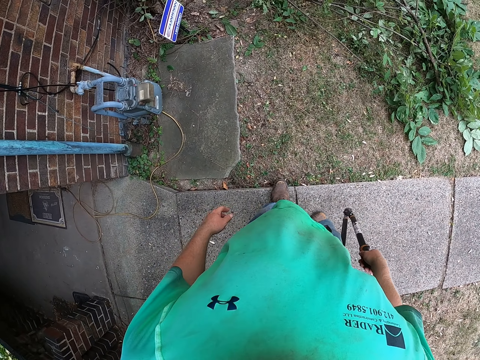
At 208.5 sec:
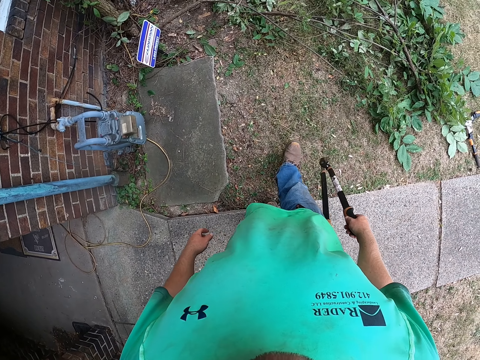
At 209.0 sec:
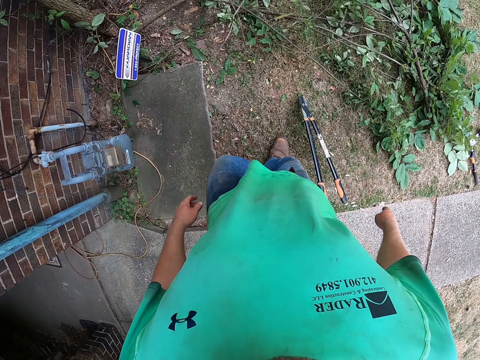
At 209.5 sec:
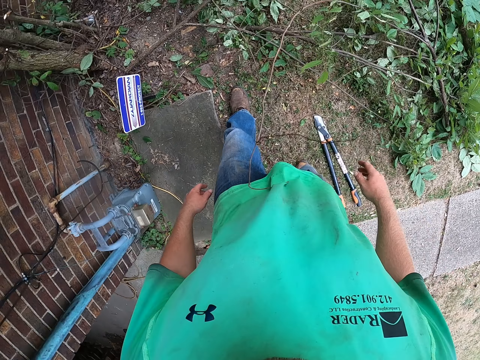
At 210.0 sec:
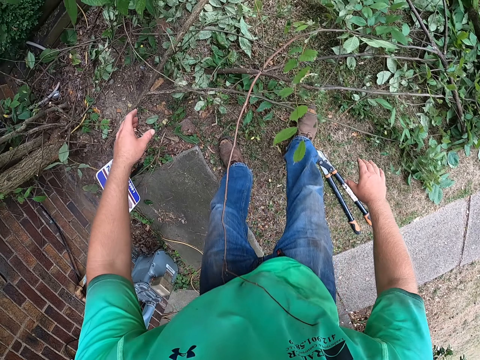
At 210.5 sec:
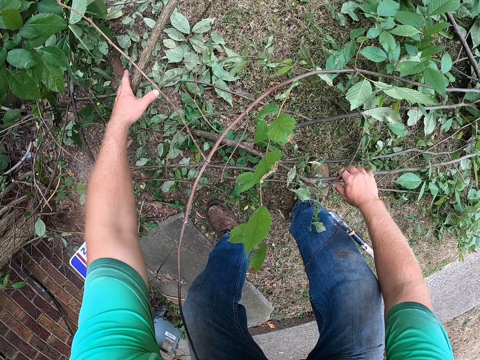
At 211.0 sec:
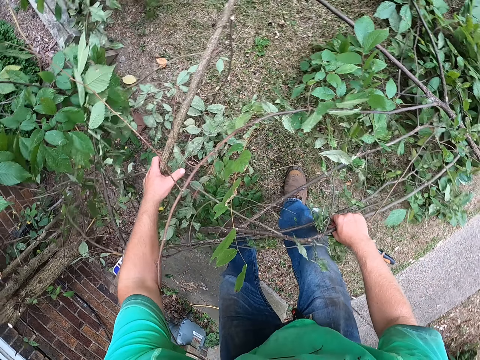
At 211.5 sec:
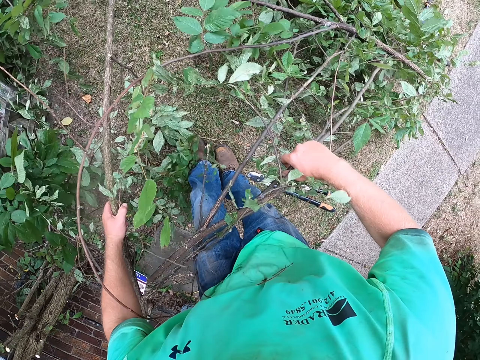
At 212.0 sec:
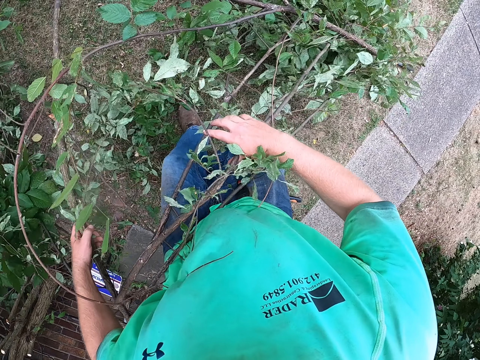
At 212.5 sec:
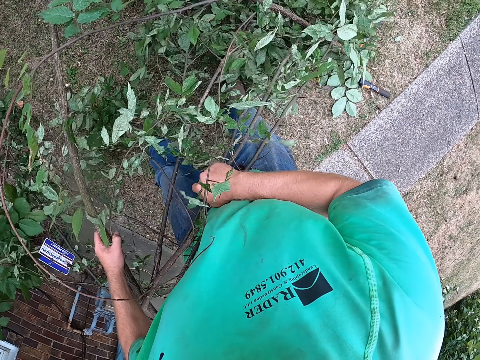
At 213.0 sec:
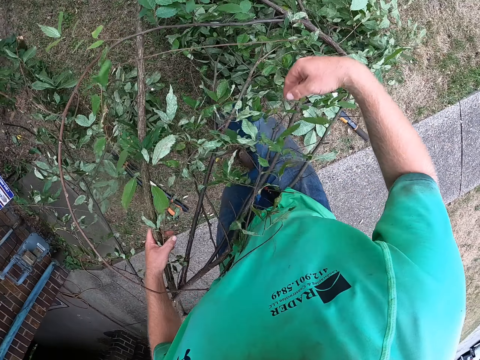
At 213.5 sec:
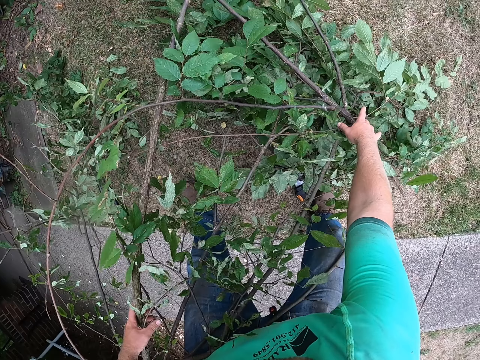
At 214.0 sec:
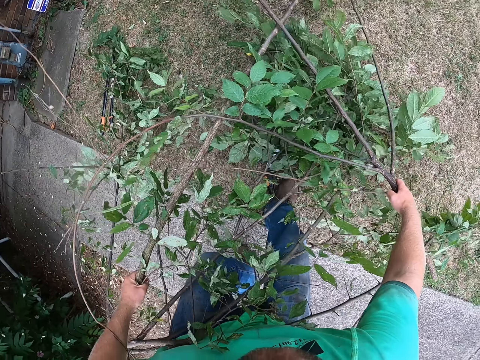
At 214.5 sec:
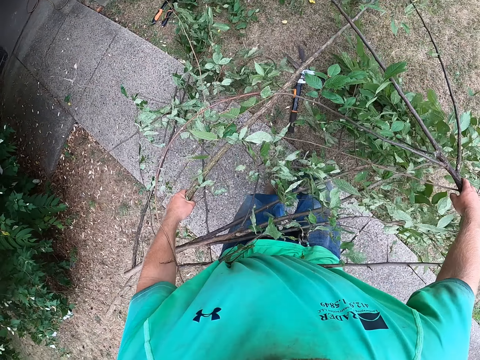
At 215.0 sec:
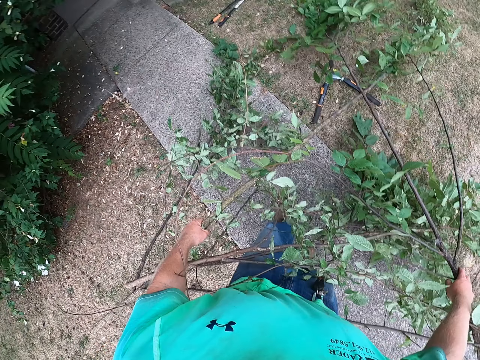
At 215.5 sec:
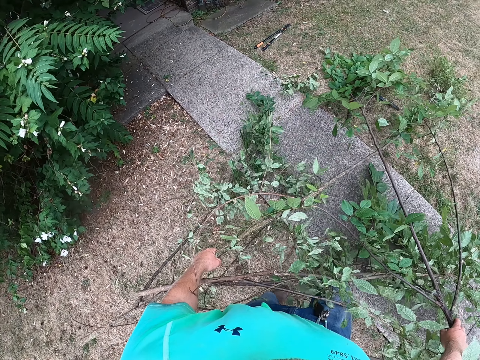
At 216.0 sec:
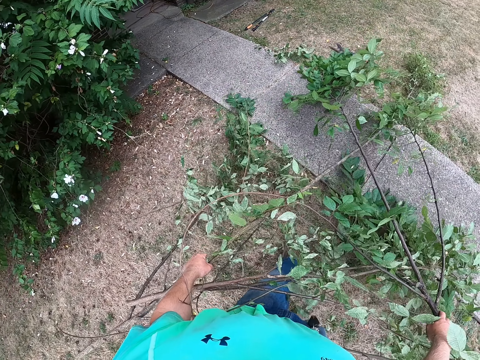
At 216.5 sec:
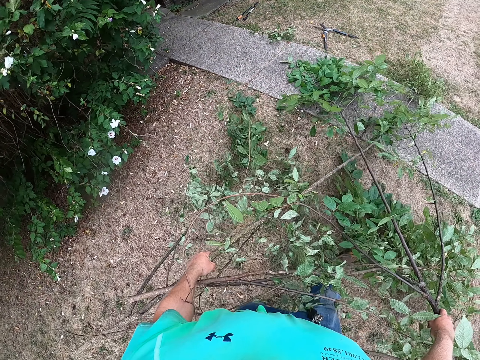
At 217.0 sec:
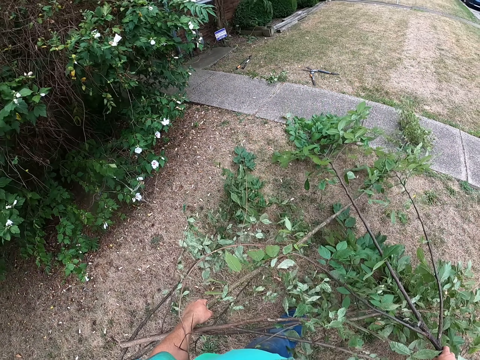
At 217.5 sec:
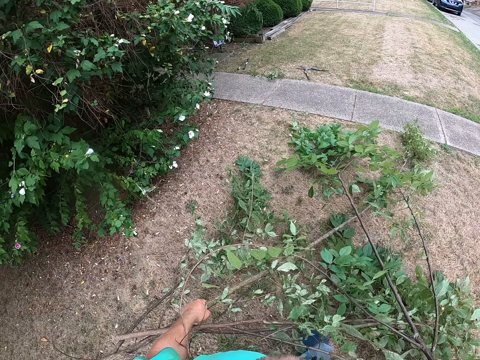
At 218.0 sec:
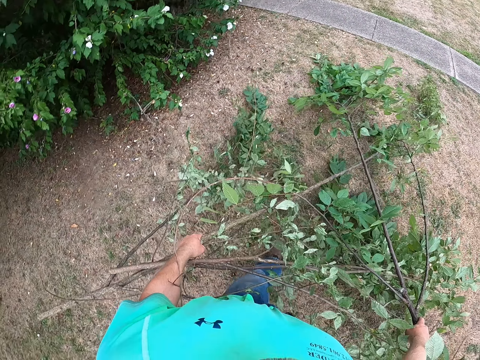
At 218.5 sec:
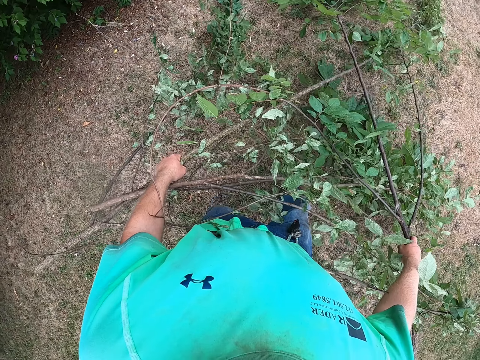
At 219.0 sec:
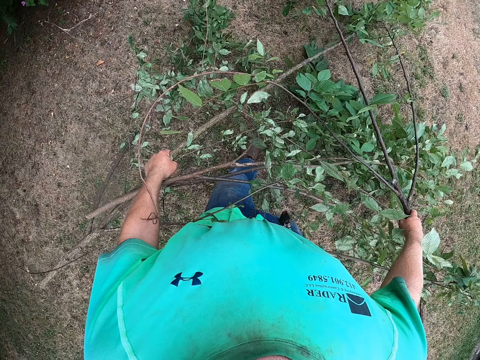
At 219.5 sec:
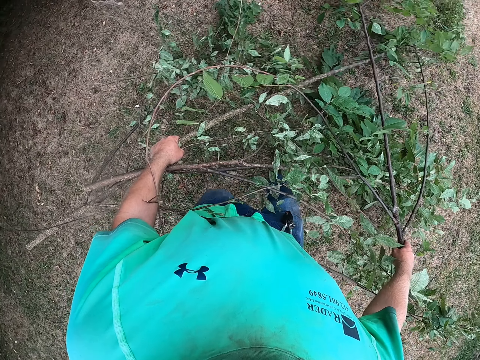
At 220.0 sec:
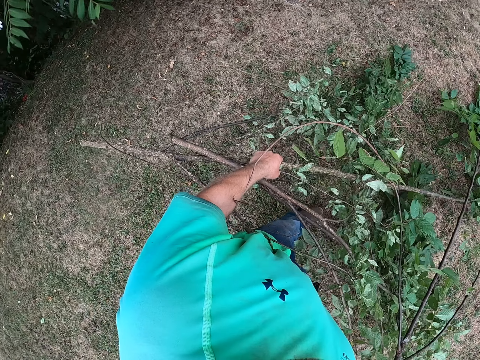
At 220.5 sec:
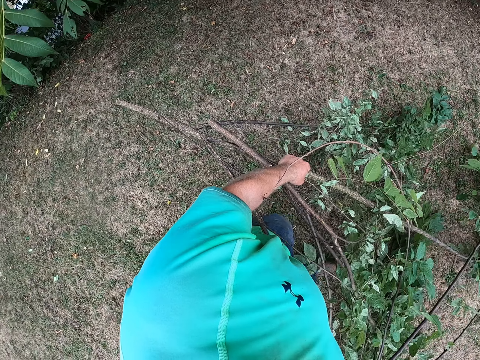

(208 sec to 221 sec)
The camera wearer drops the pruning shears on the ground with his right hand. He looks around the garden. He picks up the vines and branches on the ground with both hands. He moves the branches on the ground. He drags the vines and branches across the garden with both hands.

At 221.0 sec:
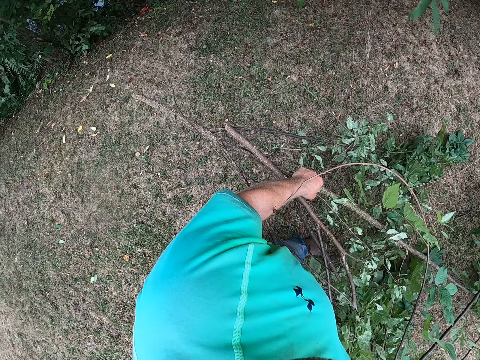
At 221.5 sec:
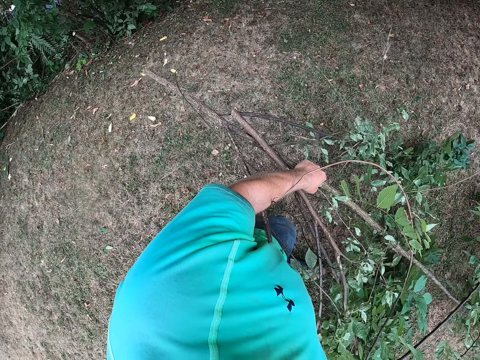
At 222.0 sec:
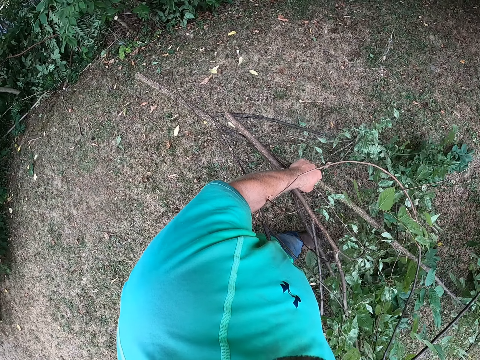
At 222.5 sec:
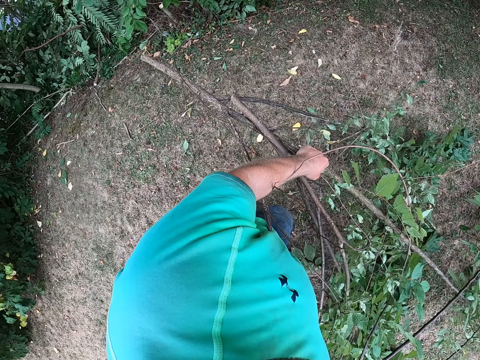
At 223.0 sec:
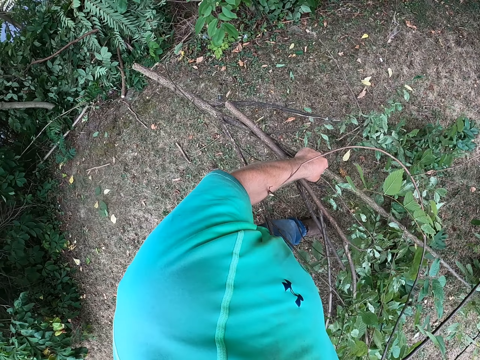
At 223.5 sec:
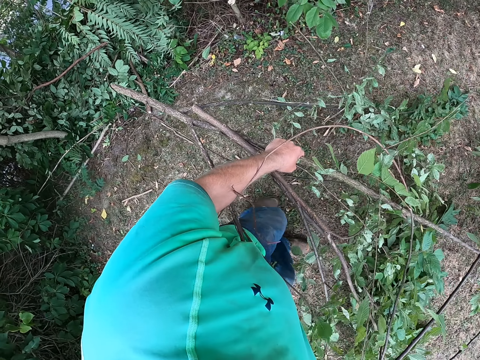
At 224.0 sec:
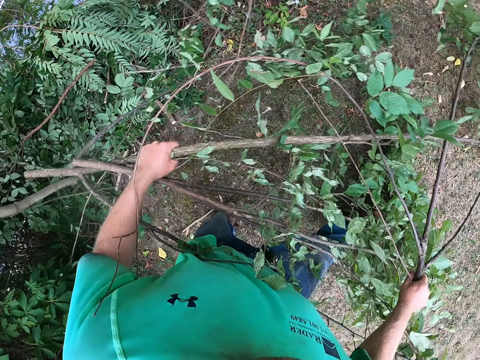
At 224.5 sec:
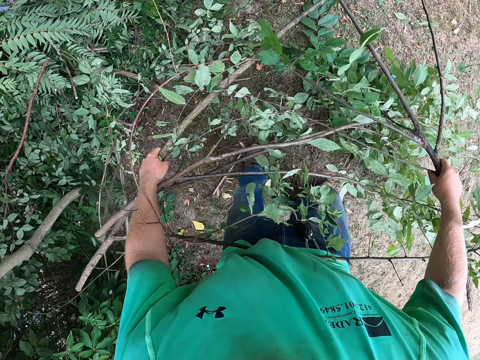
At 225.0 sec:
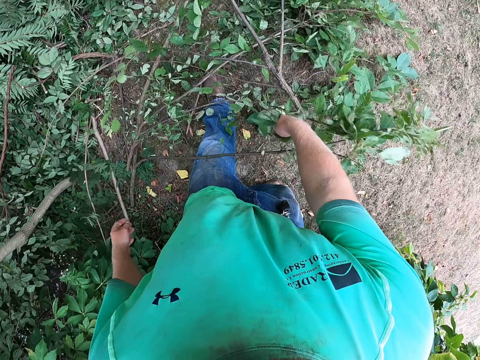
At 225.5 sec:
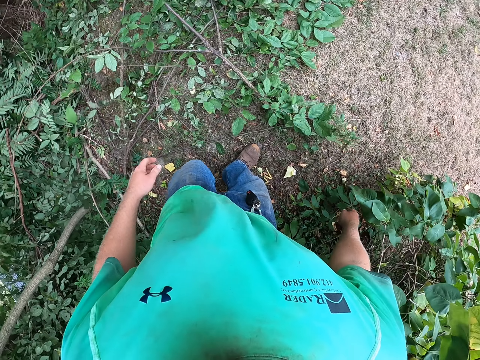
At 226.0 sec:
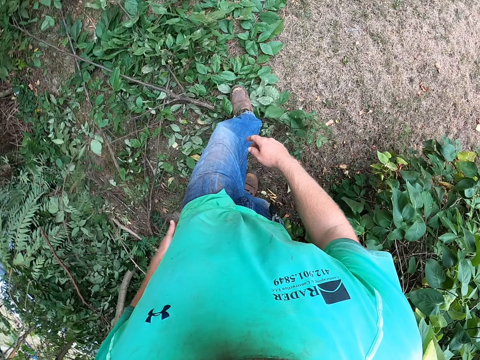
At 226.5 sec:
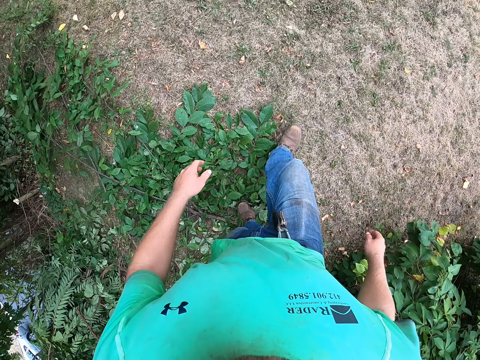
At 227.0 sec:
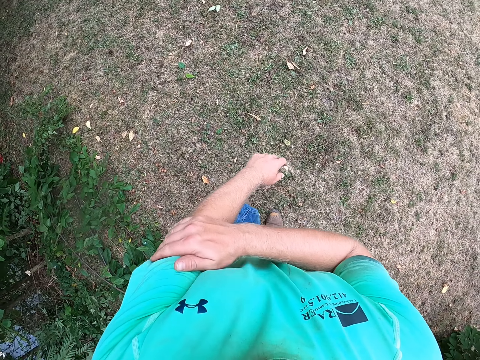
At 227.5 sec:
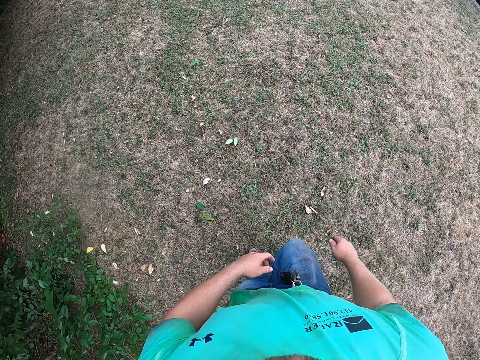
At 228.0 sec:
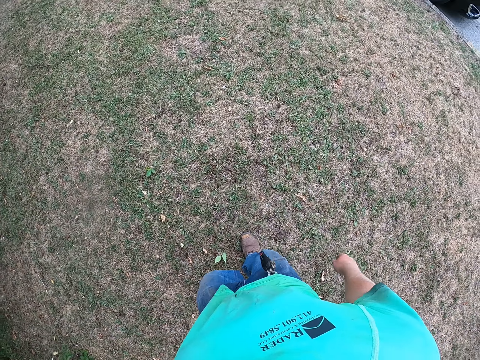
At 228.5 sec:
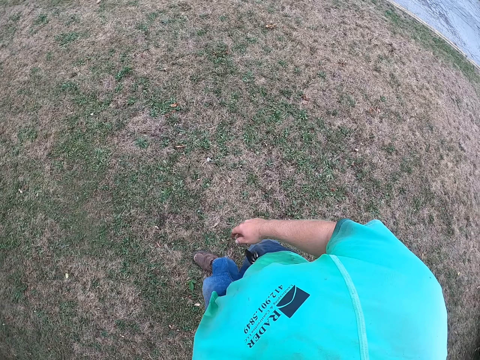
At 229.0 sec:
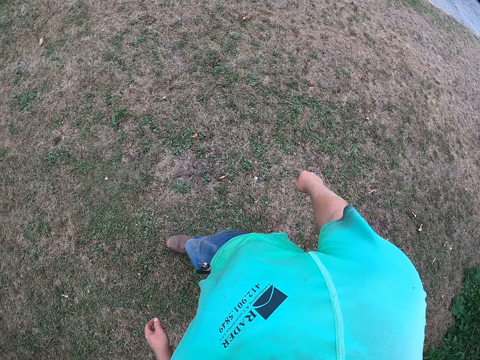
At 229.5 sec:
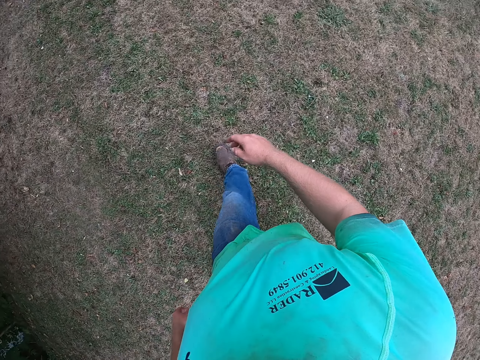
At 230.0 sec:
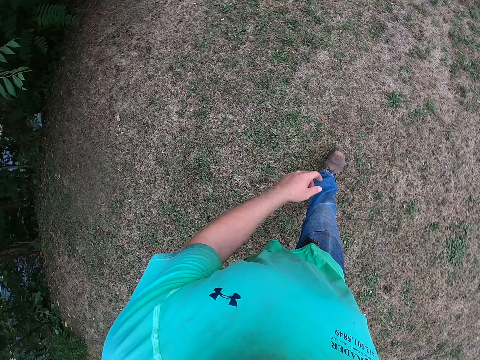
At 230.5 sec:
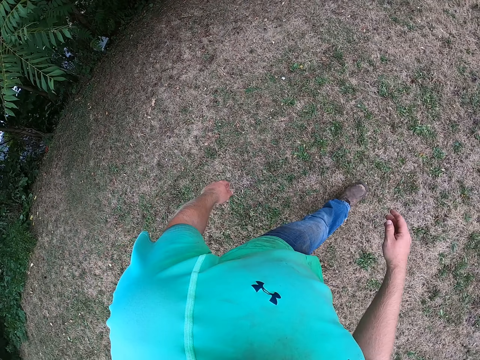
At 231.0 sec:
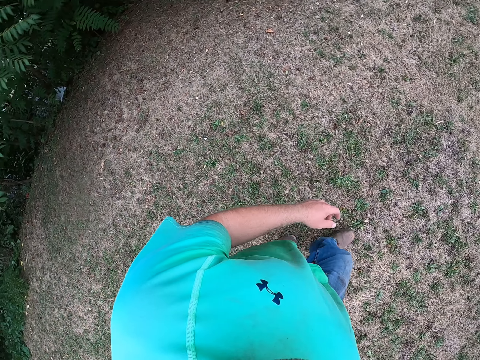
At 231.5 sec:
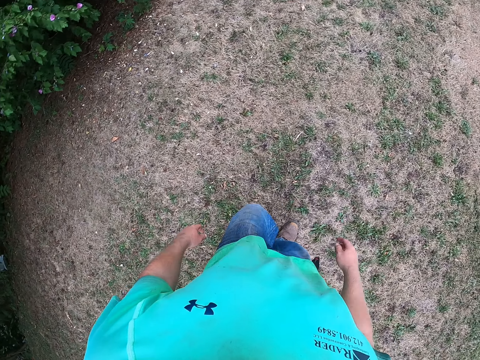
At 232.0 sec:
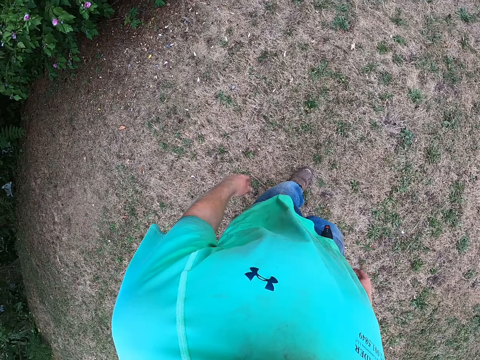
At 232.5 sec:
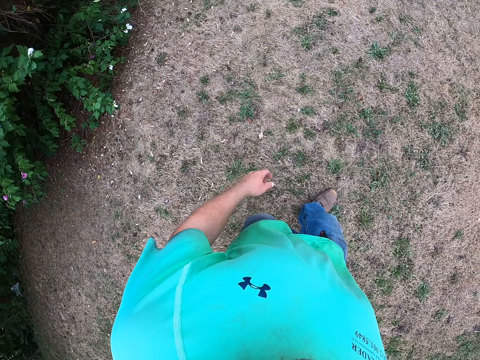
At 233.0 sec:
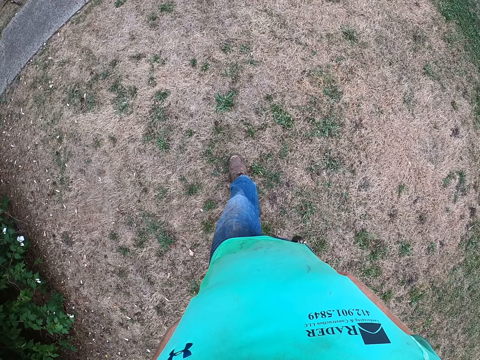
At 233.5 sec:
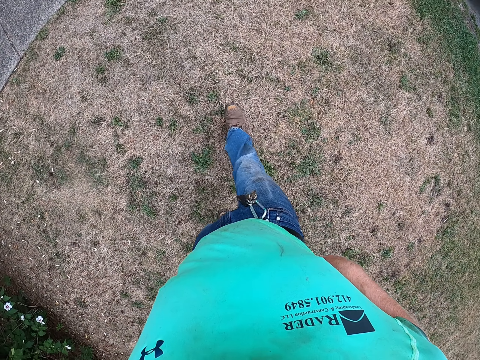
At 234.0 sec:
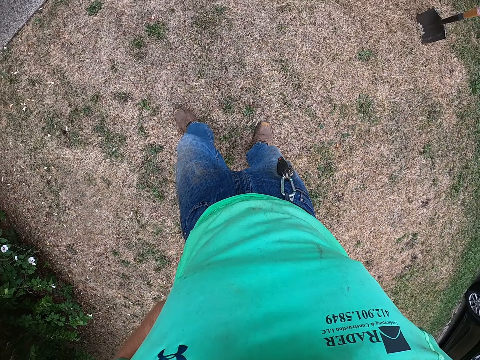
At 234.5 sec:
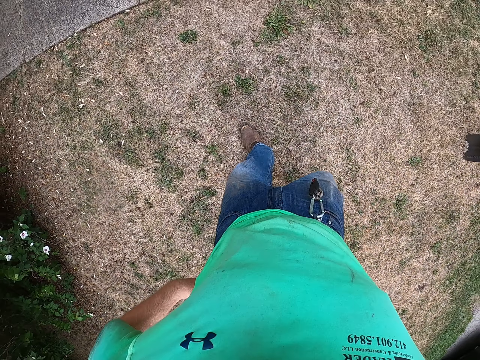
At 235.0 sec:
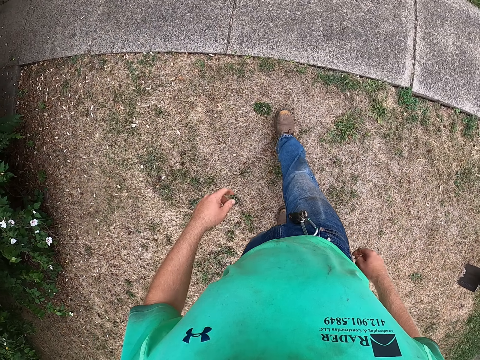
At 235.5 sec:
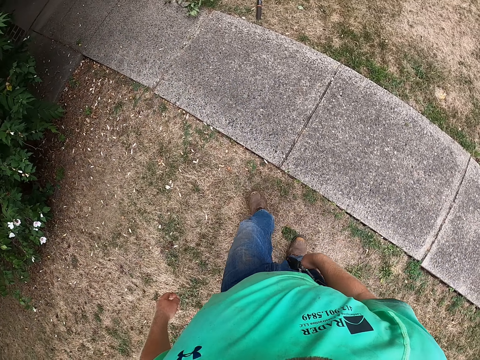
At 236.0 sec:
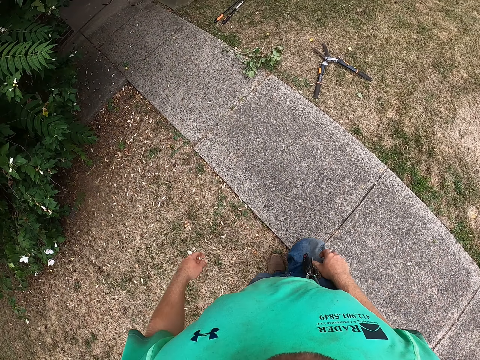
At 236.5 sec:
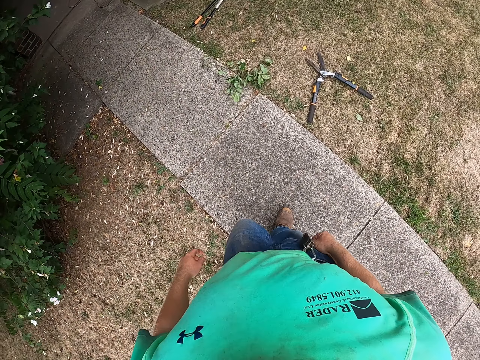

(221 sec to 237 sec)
The camera wearer drops the vines and branches on the ground with both hands. He walks in the garden. He rubs his left arm with his right hand. He adjusts his jeans with both hands.
